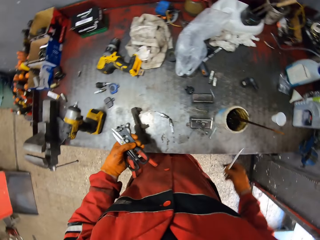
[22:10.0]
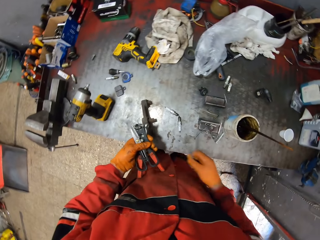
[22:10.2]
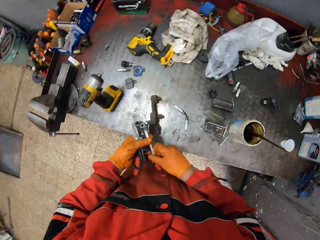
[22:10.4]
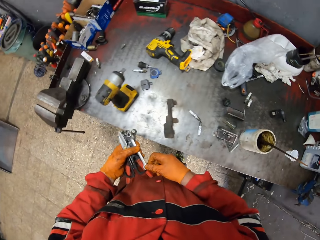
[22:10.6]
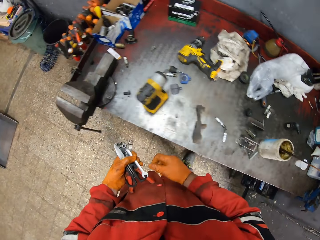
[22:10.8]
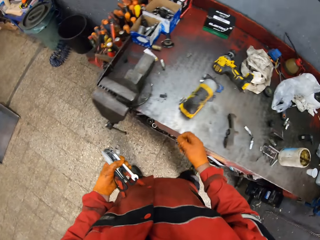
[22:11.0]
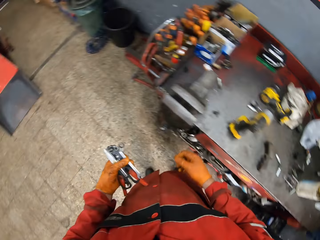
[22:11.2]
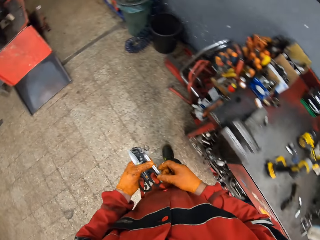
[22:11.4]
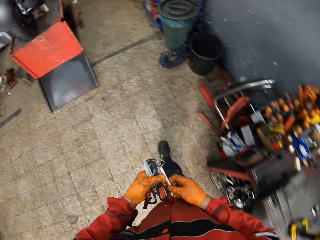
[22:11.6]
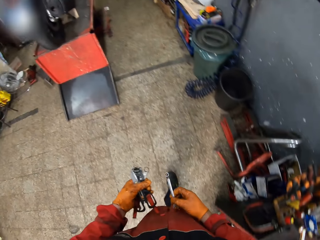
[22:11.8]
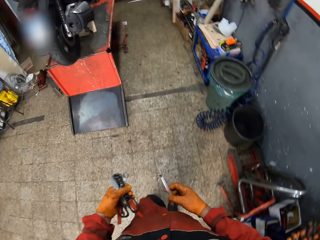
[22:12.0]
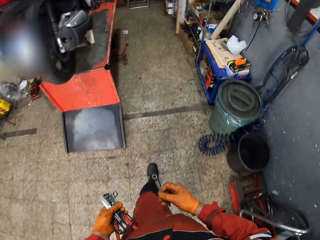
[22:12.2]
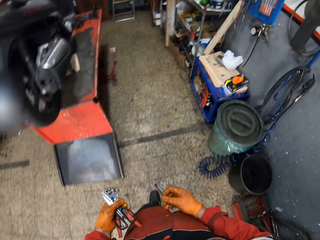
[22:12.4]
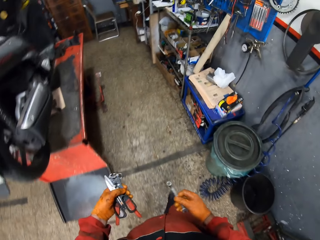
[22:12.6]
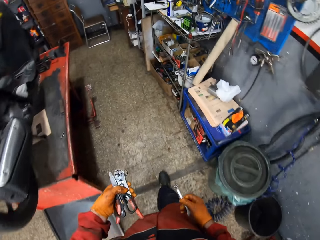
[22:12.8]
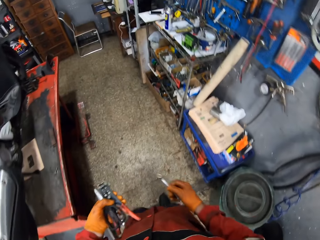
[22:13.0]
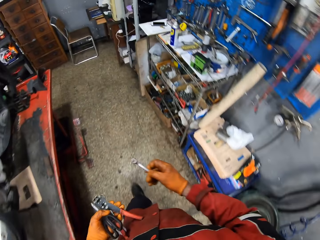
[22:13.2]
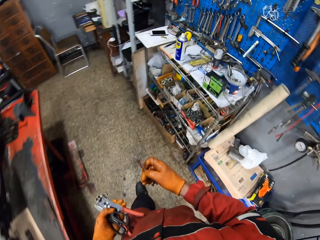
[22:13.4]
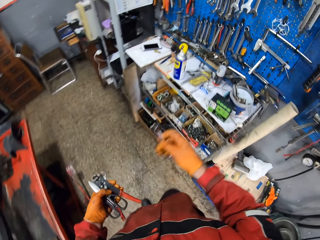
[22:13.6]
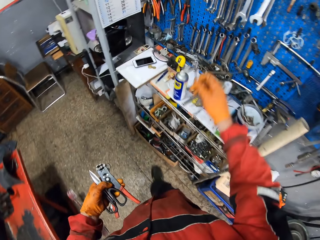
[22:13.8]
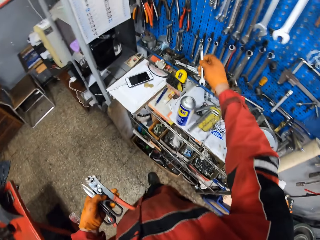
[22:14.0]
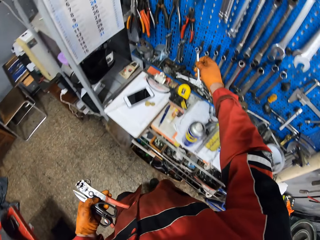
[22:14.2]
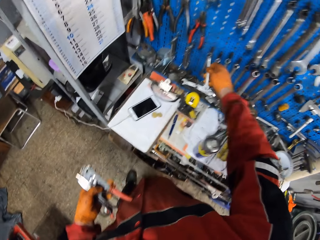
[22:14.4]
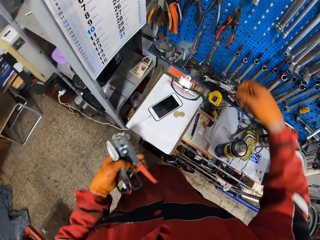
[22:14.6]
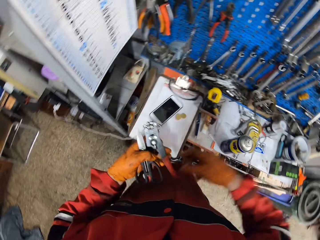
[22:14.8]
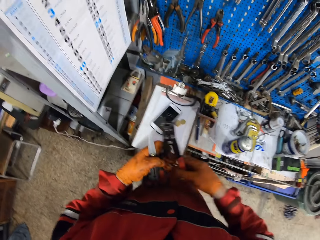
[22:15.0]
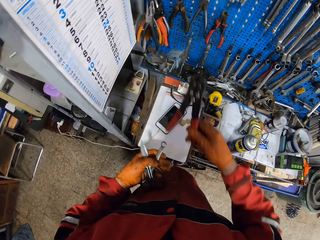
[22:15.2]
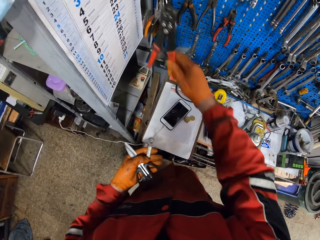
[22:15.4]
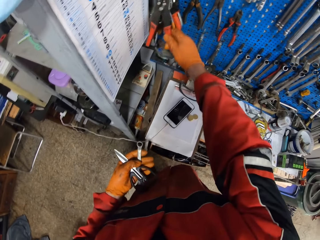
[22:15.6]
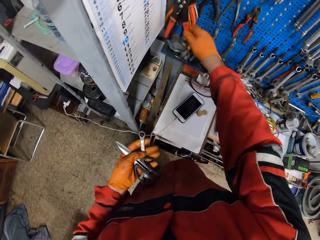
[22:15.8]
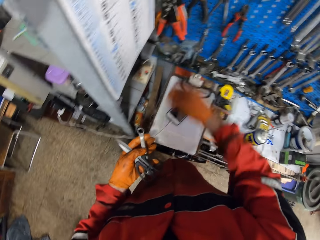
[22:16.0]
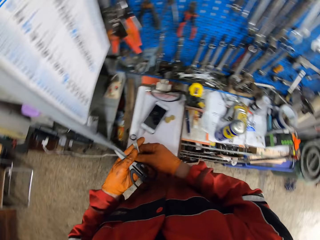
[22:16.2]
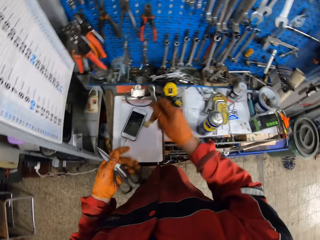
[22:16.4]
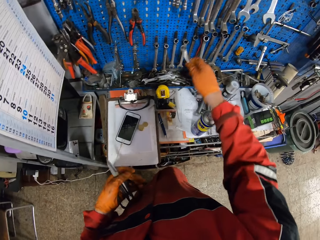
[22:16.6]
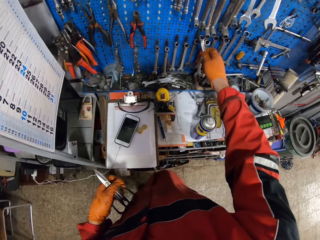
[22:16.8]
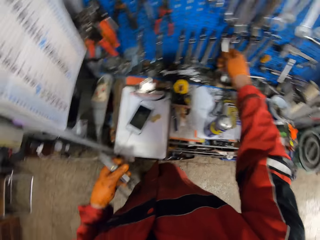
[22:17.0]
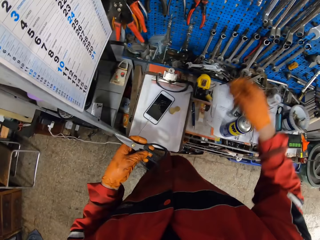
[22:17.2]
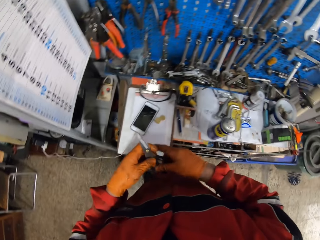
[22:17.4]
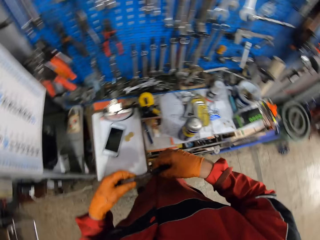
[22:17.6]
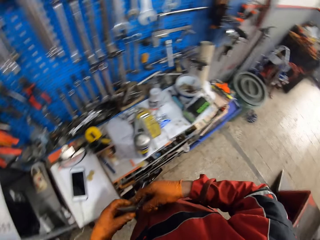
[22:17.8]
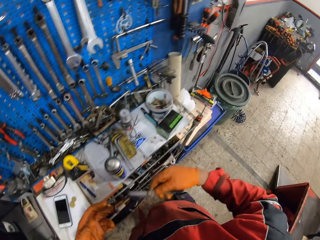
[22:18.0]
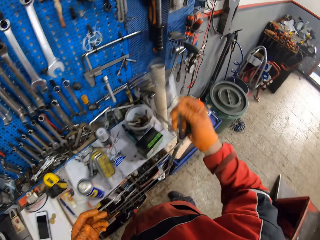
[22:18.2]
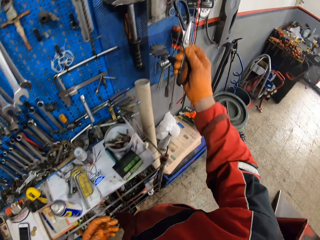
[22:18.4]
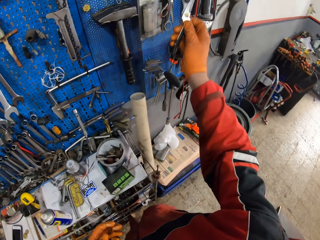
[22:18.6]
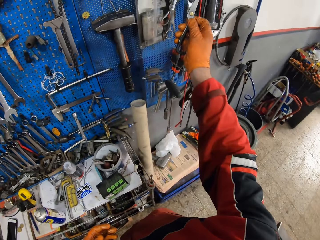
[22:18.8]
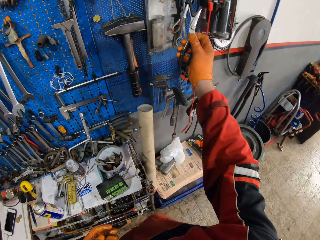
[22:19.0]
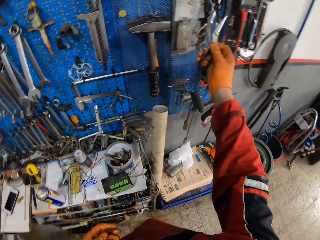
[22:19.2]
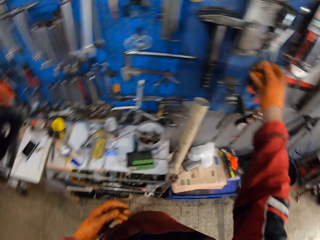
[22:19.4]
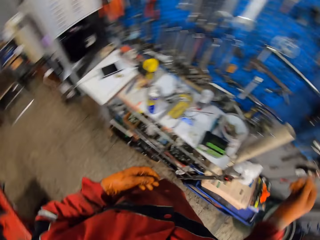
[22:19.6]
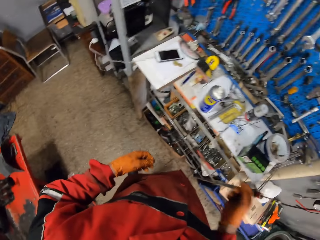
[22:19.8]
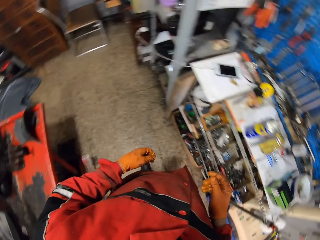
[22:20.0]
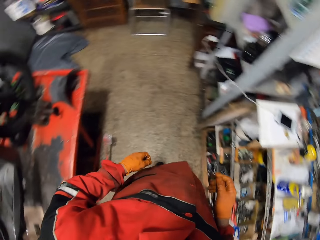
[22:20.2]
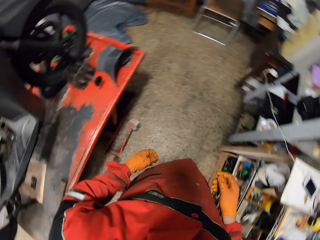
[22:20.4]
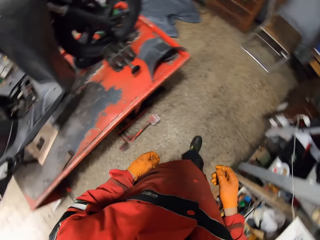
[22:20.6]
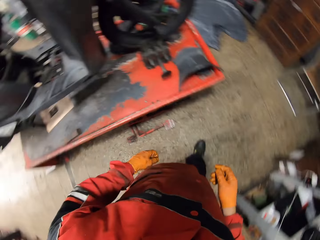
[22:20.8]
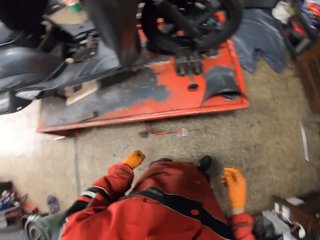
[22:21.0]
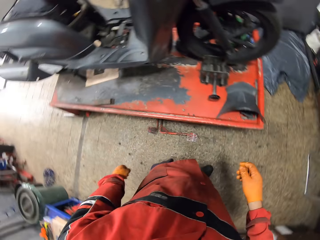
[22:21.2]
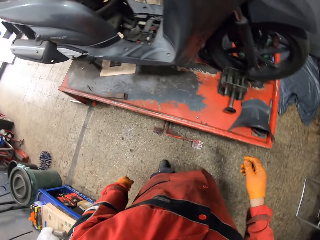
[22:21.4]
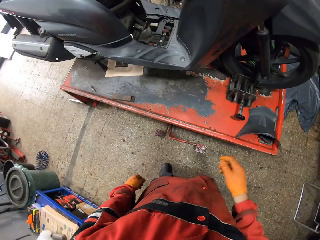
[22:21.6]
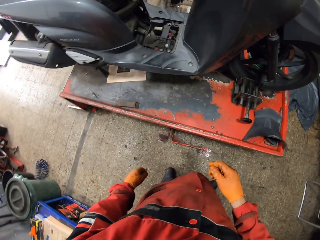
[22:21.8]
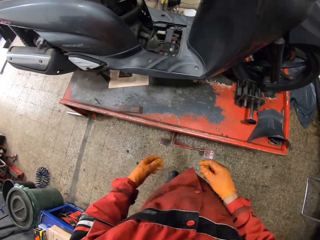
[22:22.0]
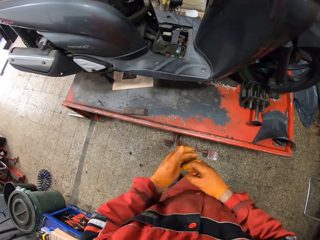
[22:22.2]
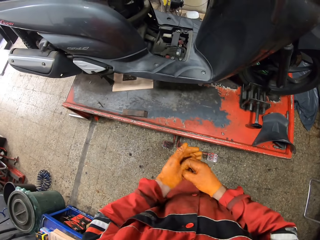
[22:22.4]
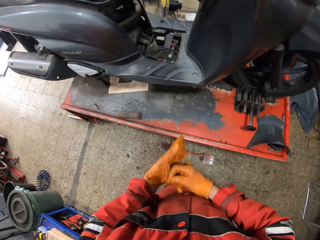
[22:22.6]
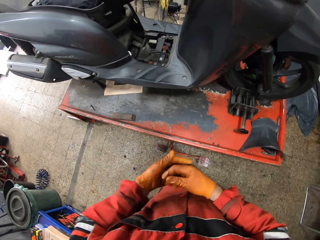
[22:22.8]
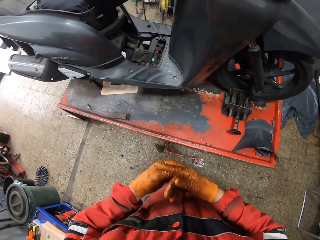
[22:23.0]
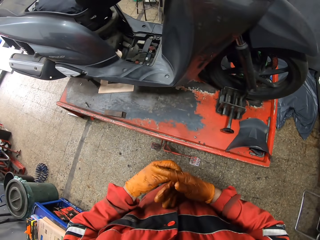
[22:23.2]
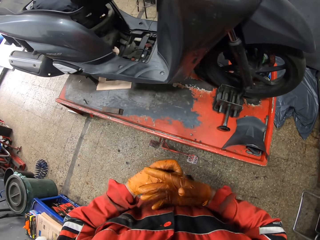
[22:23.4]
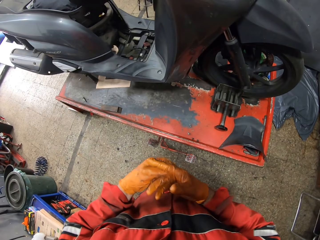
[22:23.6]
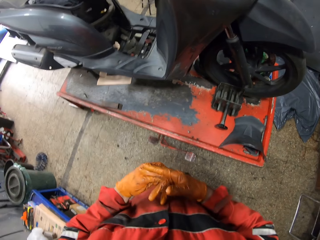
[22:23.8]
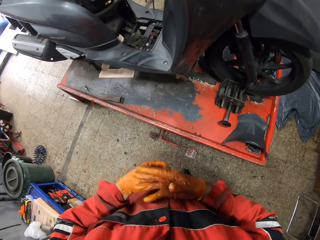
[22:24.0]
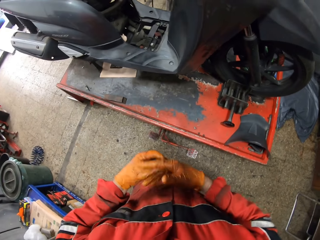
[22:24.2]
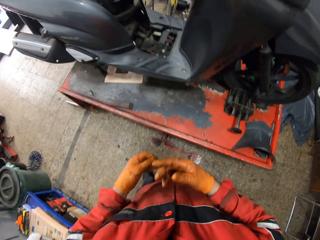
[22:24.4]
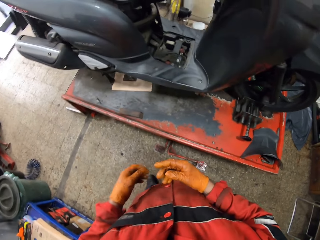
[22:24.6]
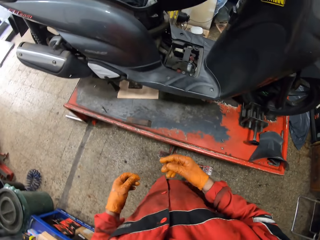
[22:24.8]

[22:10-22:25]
The camera wearer picks another ring spanner from the tool table with his right hand. He passes the ring spanner to his left hand. He walks towards the motorcycle. He hangs the ring spanner on the wall tool rack with his right hand. He hangs the pliers on the wall tool rack with his right hand. He hangs another ring spanner on the wall tool rack with his right hand. He hangs the scissors on the wall tool rack with his right hand. He turns towards the motorcycle. He walks around.

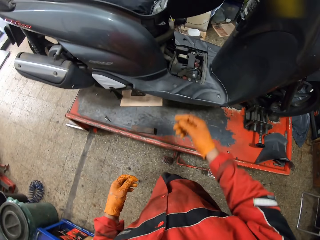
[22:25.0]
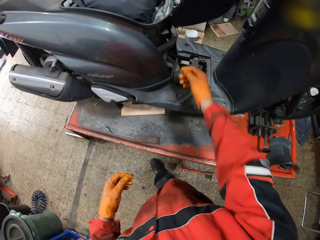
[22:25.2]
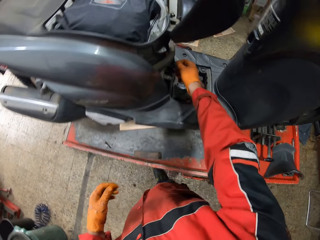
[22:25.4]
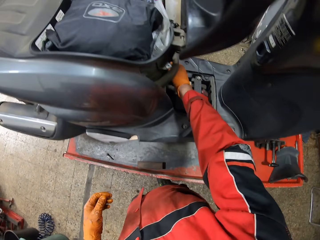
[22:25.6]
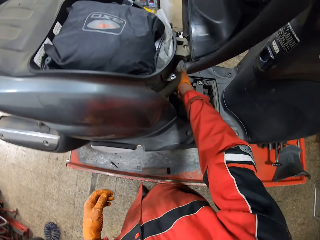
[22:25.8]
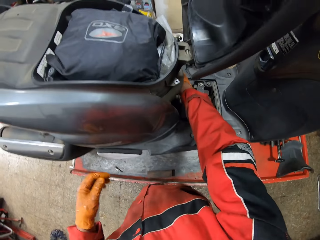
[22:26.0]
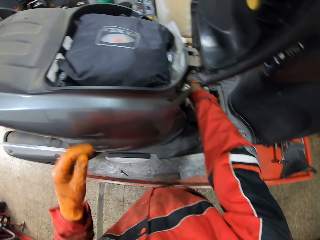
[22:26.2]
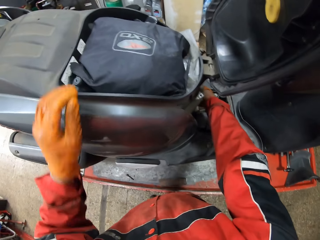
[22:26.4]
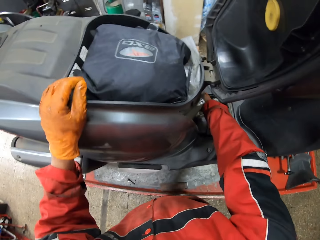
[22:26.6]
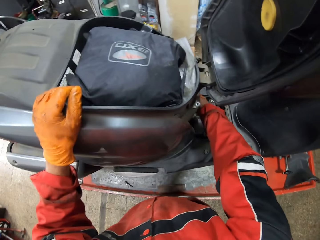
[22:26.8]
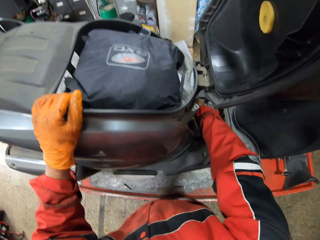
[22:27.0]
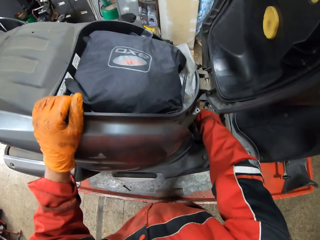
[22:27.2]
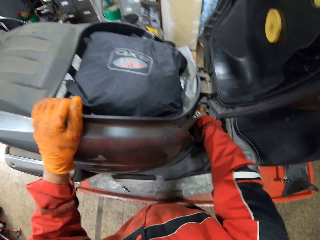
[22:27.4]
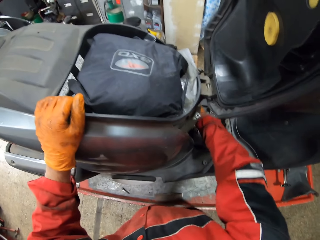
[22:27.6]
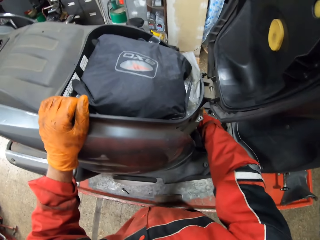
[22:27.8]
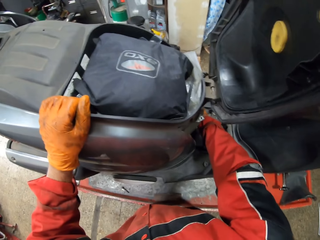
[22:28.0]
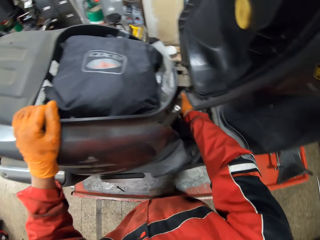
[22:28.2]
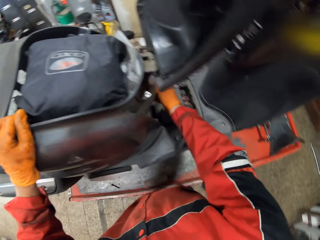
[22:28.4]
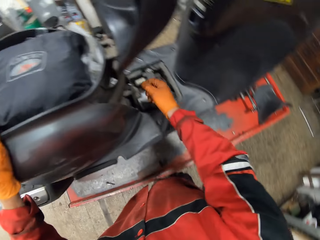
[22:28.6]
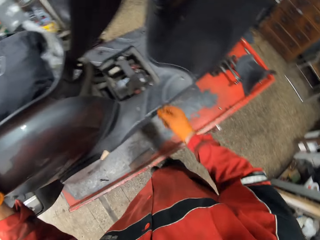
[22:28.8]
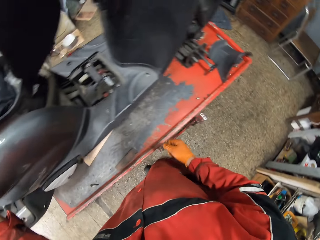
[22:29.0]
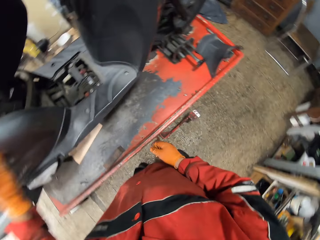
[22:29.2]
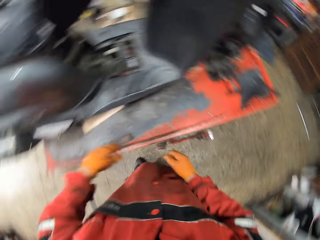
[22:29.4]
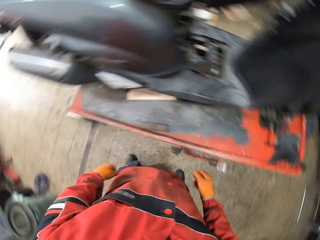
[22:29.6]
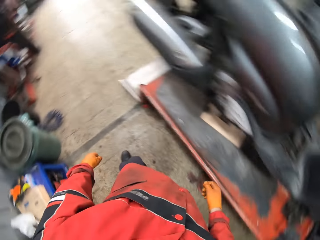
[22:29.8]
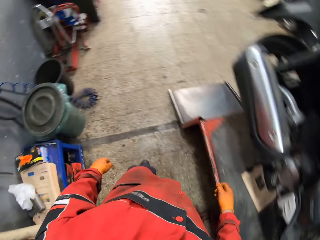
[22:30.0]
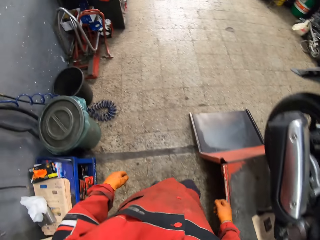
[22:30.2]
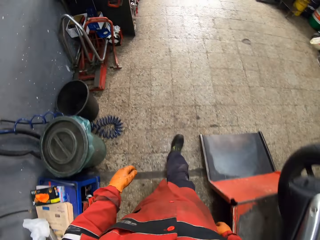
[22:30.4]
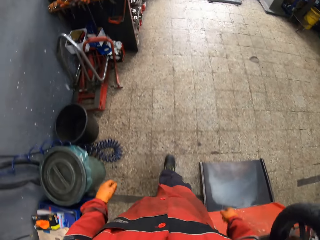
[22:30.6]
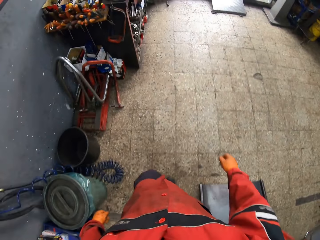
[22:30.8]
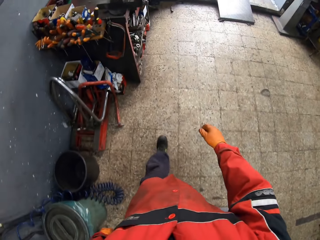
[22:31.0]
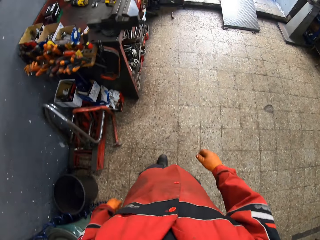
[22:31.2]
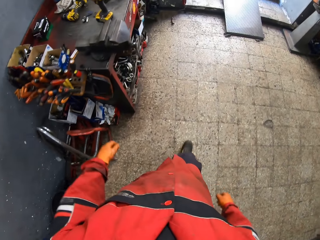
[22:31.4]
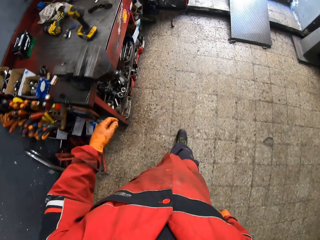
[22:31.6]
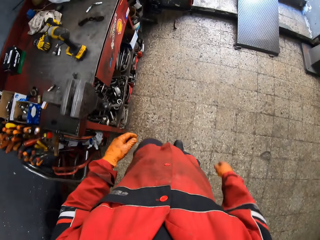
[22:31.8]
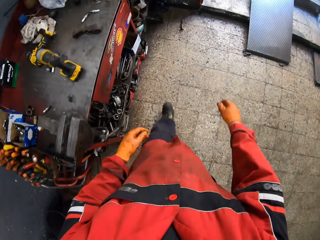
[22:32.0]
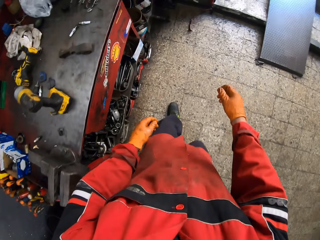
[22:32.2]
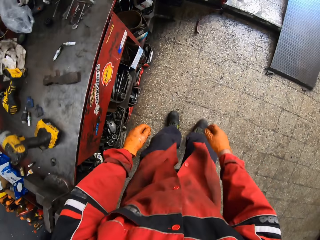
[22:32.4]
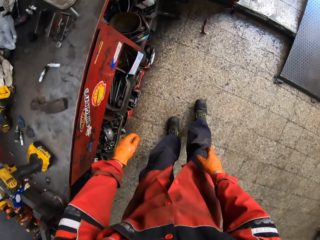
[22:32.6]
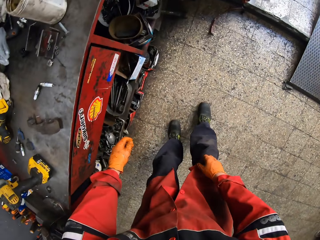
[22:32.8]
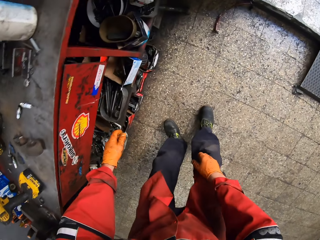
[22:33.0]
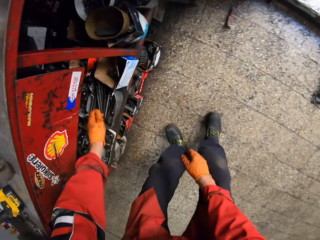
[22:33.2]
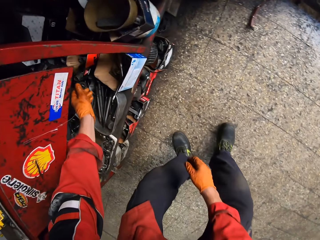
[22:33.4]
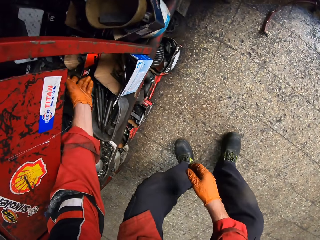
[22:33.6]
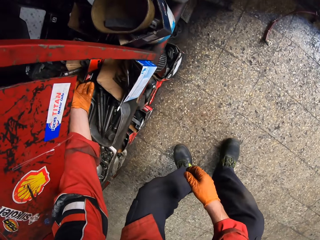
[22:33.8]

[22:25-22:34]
The camera wearer adjusts a bolt in the motorcycle with his right hand. He moves something. He walks towards the tool table.
